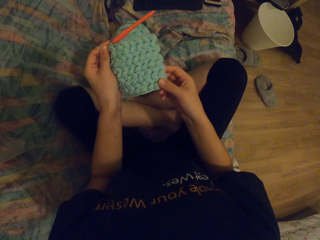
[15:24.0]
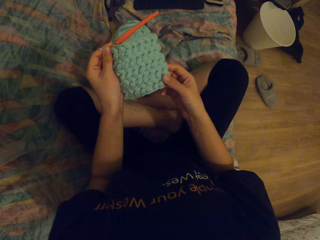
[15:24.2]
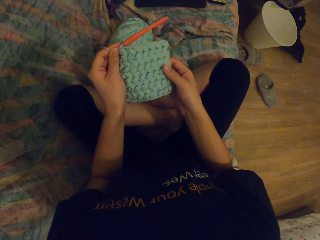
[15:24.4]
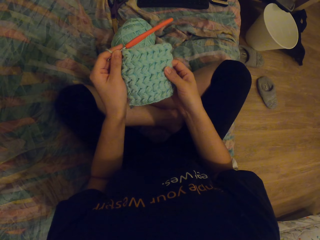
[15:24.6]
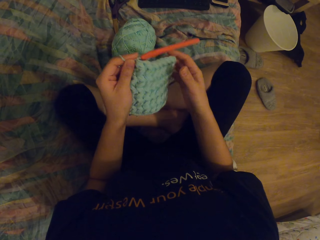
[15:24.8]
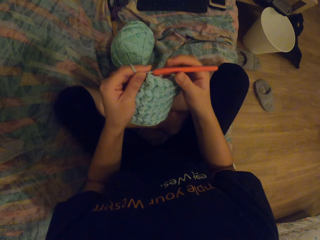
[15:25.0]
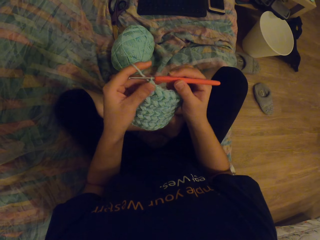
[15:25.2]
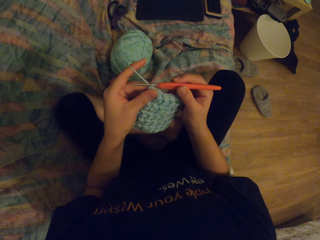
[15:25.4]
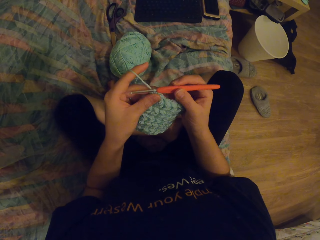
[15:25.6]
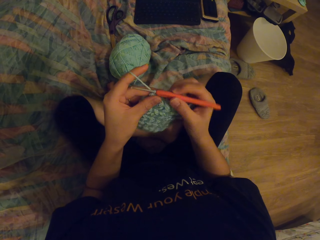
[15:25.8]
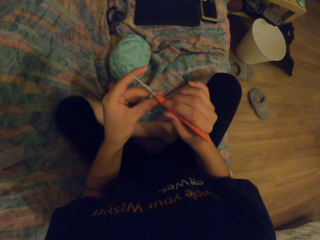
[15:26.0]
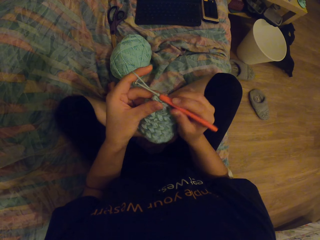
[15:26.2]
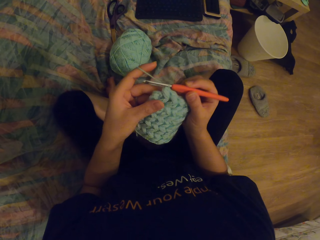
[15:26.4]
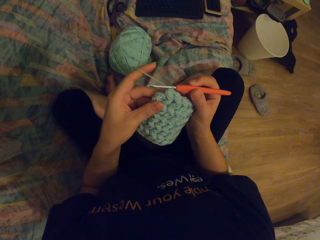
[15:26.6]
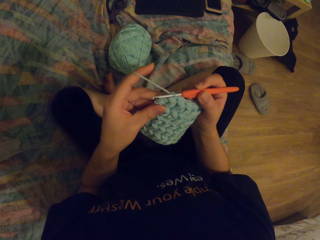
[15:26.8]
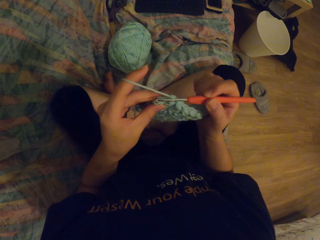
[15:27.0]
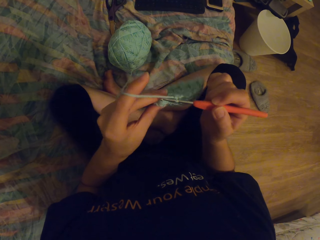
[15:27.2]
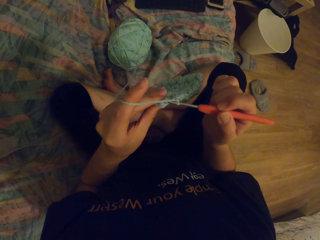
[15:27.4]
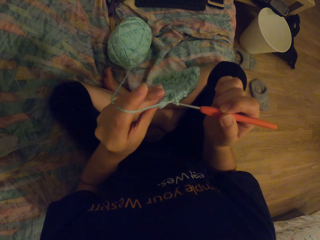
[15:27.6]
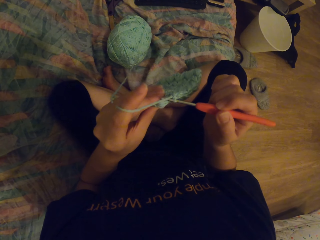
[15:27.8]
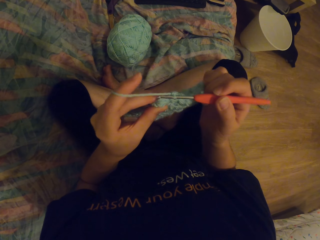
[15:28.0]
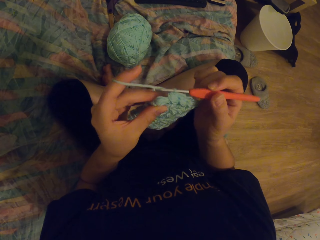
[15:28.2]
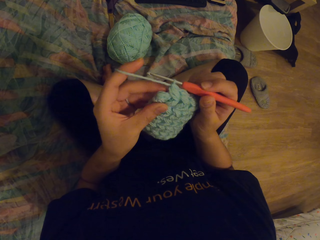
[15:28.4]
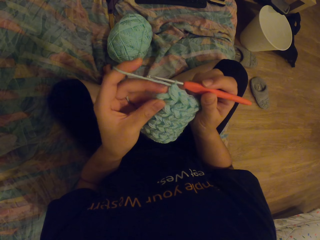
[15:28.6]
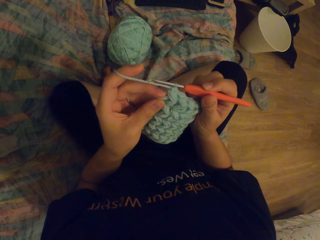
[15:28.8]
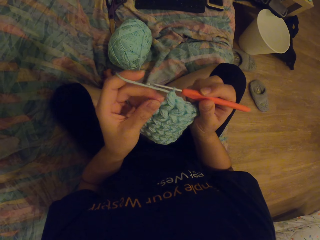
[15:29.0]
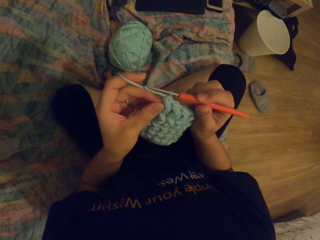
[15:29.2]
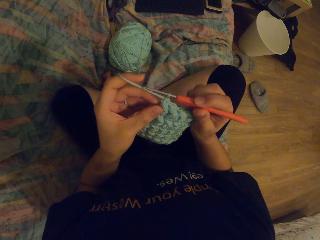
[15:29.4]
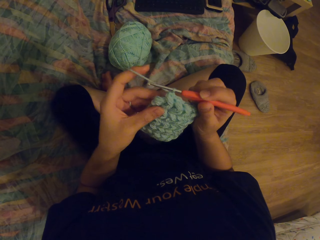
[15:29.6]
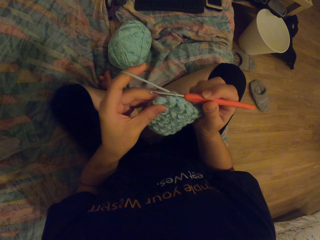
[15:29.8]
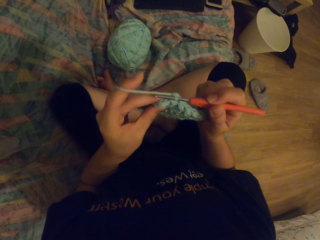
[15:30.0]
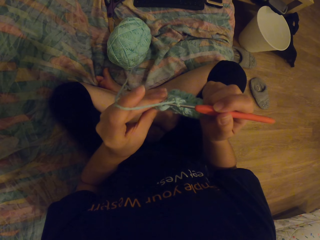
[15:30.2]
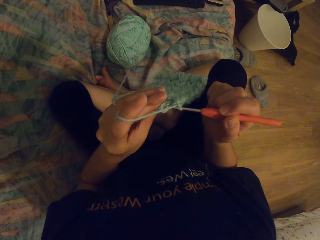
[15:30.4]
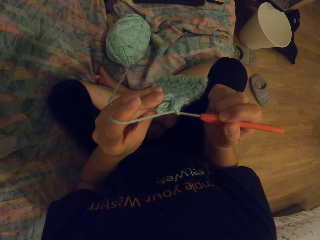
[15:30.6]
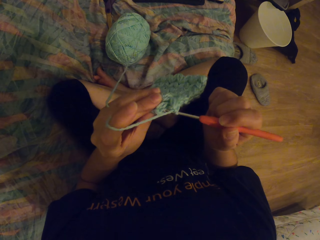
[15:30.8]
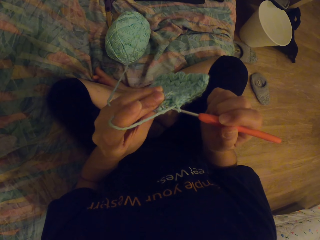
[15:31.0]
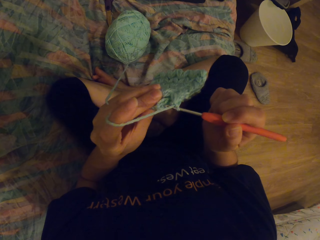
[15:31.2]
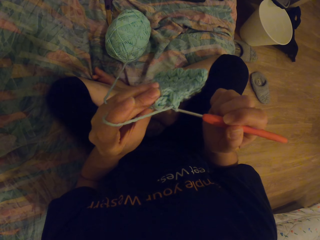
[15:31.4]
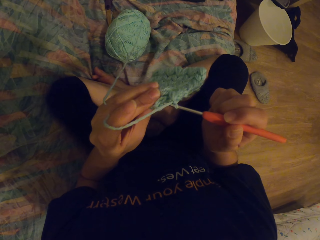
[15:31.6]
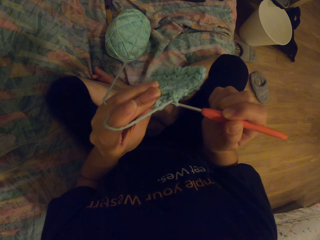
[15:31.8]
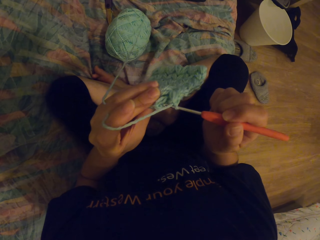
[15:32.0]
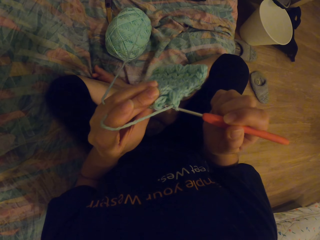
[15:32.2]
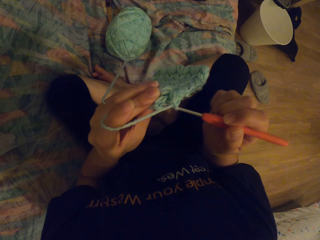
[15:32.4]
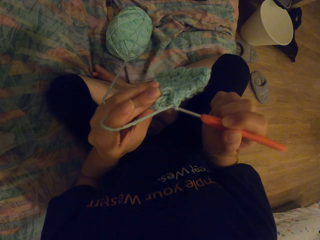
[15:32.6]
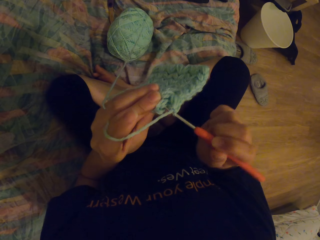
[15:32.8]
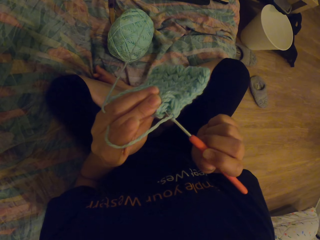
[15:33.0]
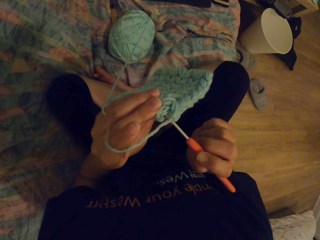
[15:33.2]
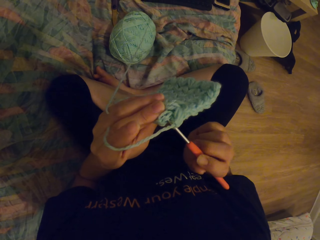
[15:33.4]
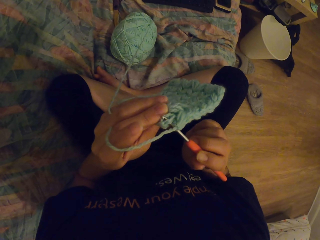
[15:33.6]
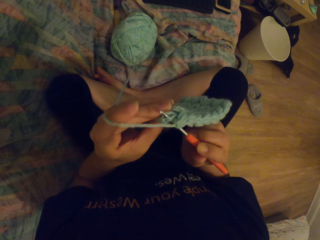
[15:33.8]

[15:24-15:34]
The camera wearer knits a garment with a needle.

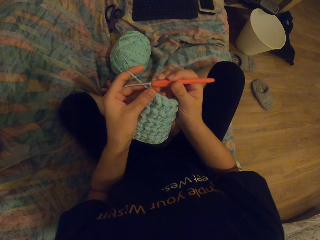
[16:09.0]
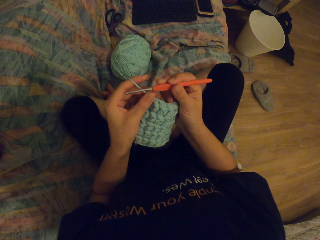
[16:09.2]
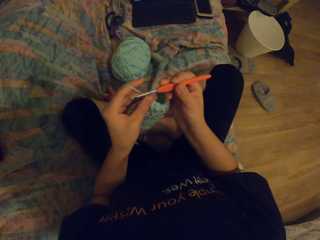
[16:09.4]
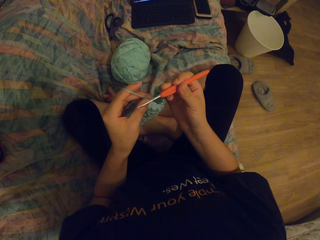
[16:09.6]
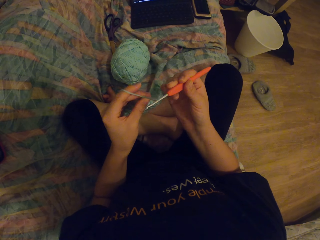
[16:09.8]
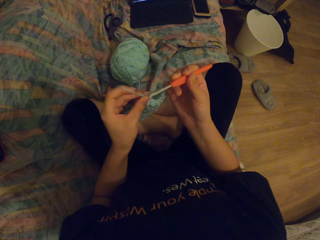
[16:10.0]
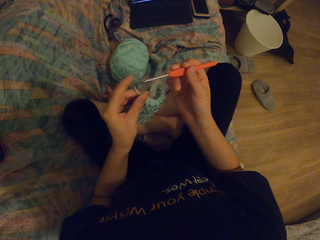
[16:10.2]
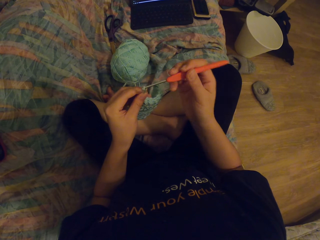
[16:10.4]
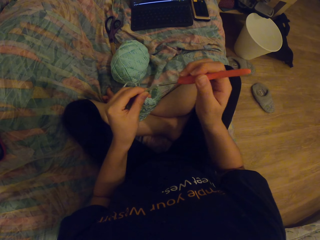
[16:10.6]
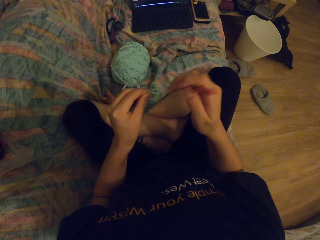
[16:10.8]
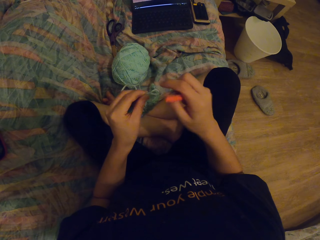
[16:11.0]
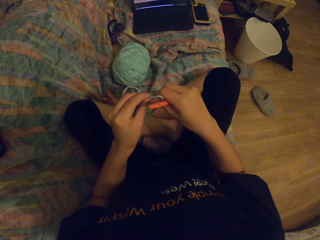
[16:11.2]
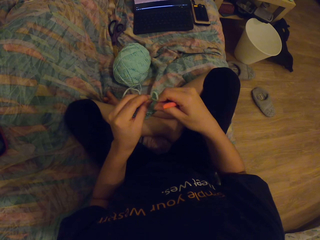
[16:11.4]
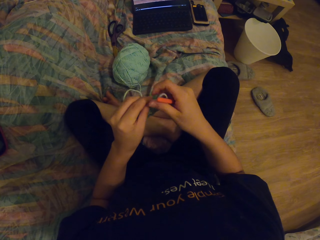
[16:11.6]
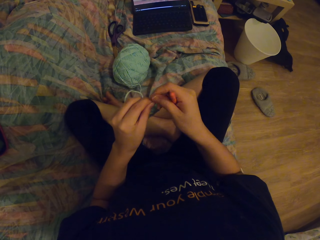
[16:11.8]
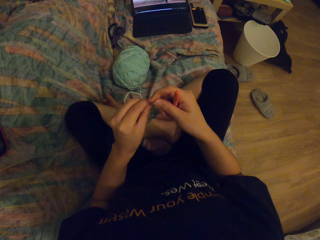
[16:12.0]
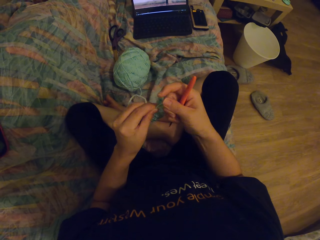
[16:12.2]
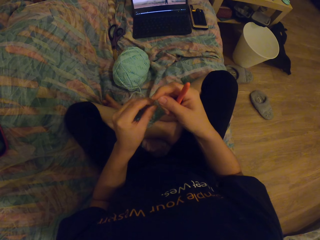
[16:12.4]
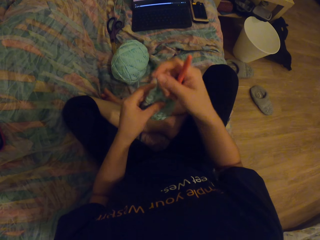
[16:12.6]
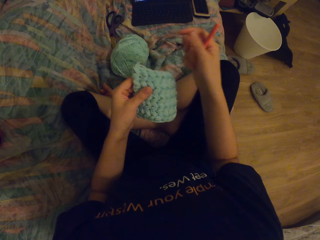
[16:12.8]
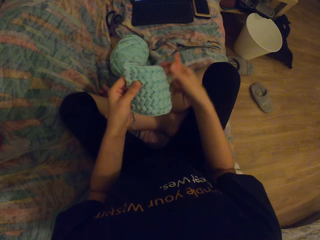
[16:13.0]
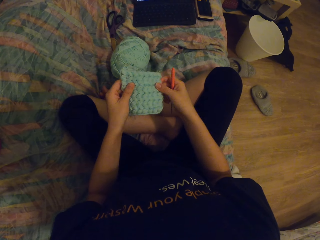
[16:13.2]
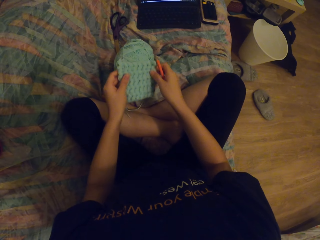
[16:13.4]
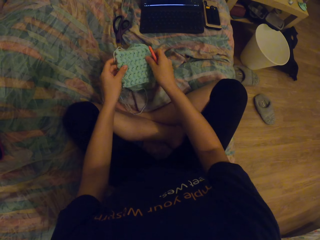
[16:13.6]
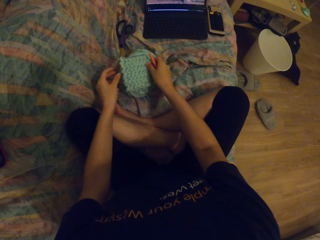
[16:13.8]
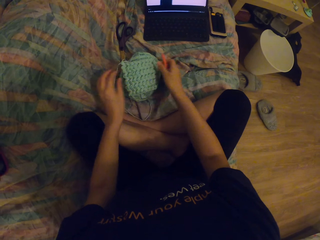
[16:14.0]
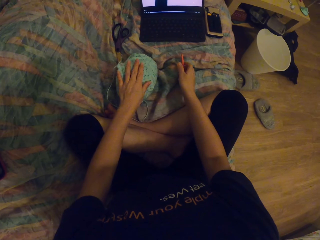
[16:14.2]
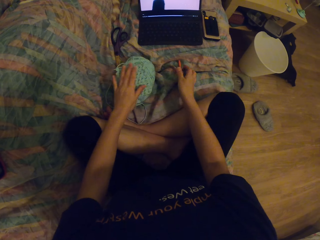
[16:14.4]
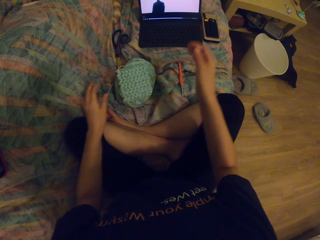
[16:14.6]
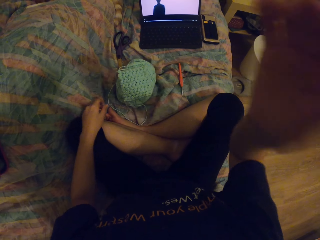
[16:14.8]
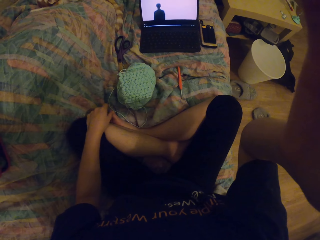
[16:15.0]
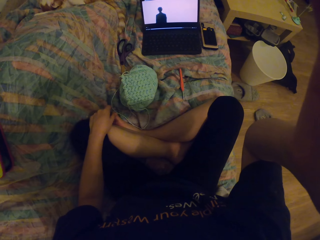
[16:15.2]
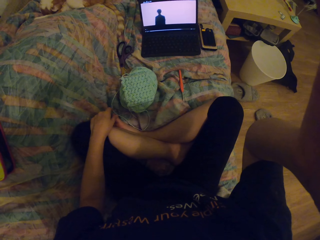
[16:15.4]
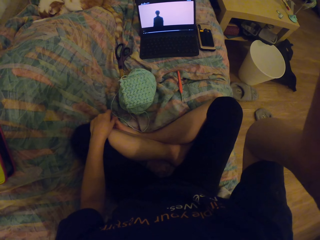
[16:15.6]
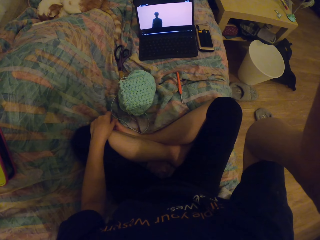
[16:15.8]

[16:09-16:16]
The camera wearer removes the knitting needle from the garment. They tie the loop. They place the garment on the couch. They place the knitting needle on the couch. They touch the camera.
